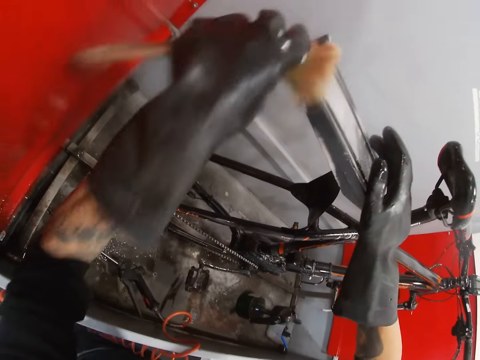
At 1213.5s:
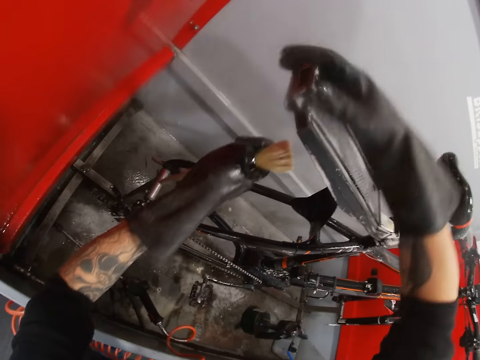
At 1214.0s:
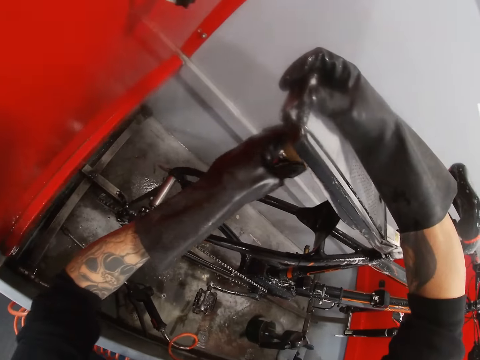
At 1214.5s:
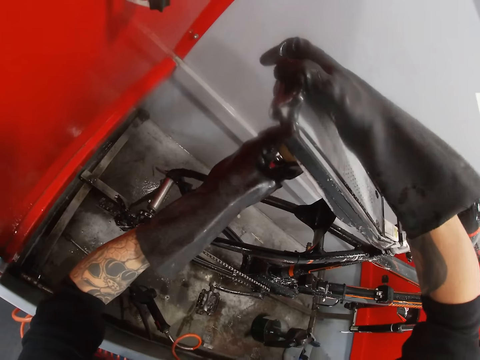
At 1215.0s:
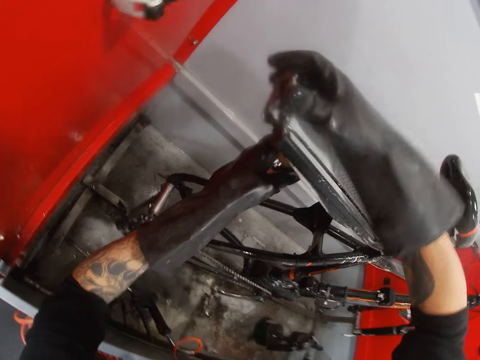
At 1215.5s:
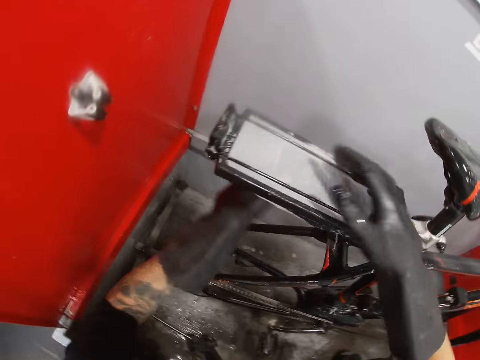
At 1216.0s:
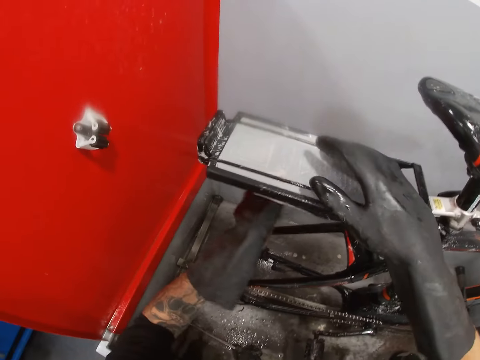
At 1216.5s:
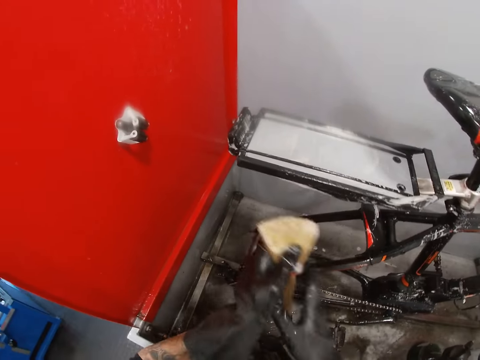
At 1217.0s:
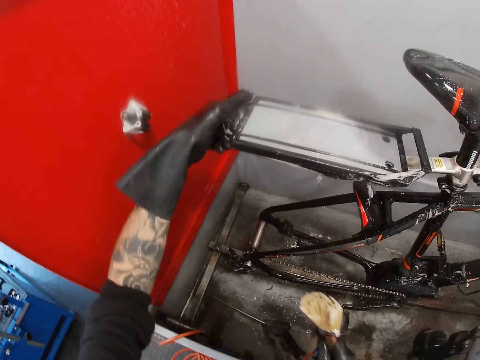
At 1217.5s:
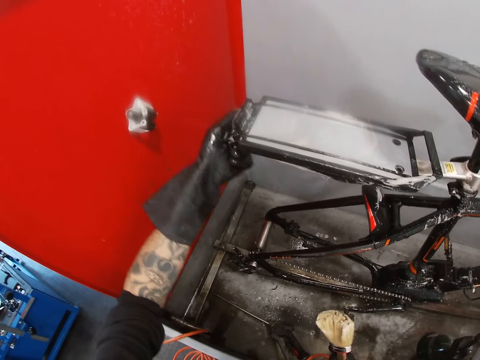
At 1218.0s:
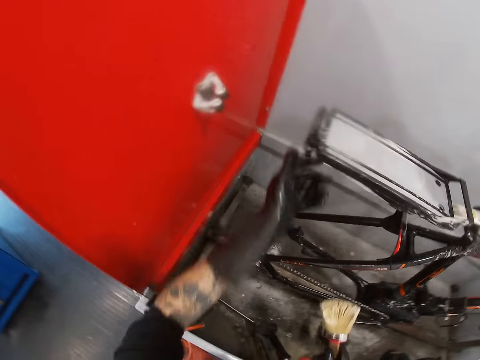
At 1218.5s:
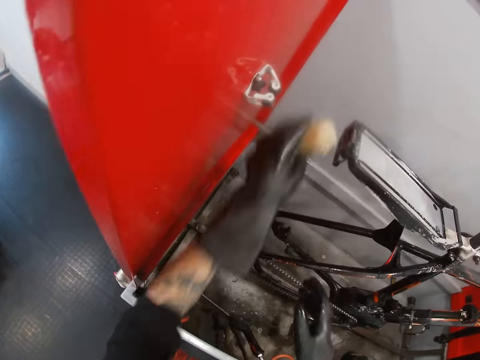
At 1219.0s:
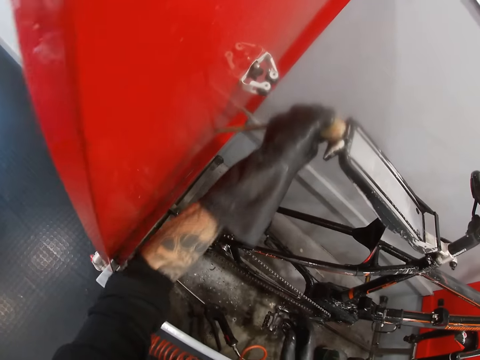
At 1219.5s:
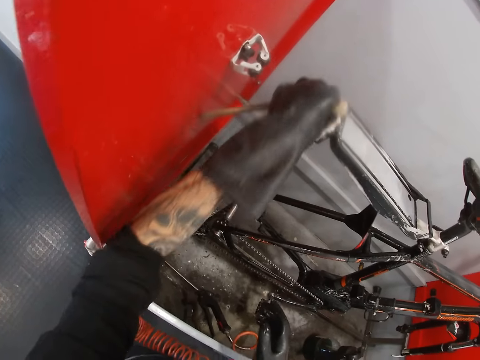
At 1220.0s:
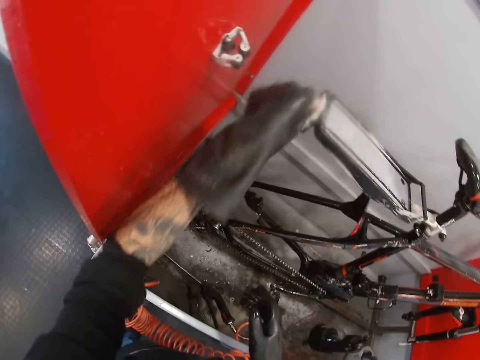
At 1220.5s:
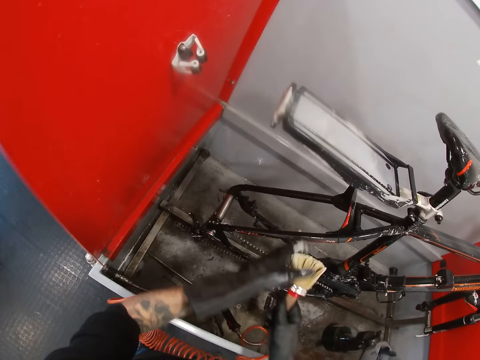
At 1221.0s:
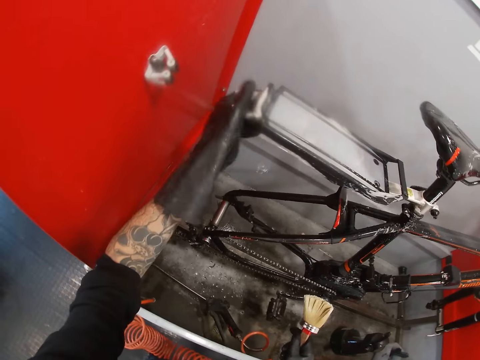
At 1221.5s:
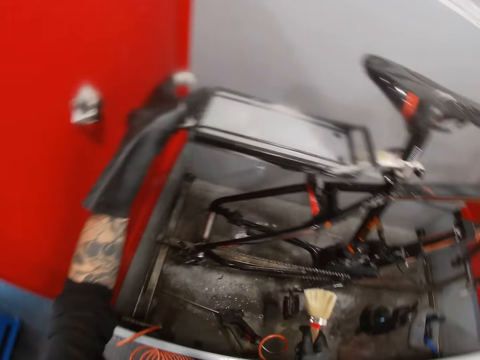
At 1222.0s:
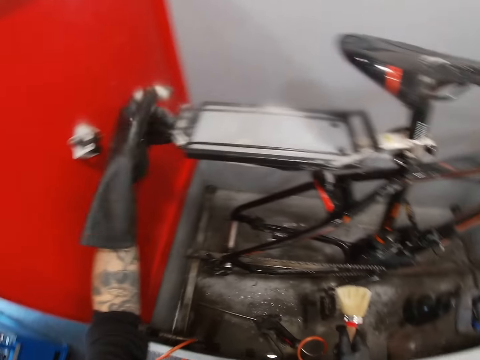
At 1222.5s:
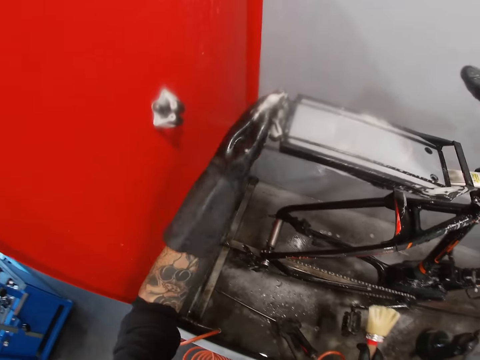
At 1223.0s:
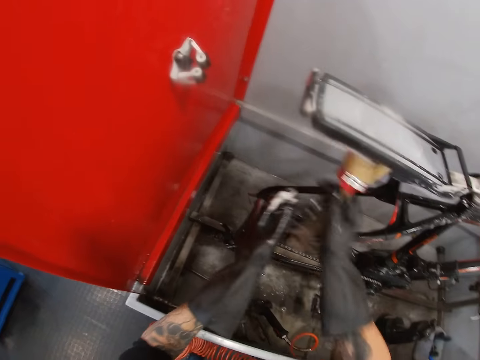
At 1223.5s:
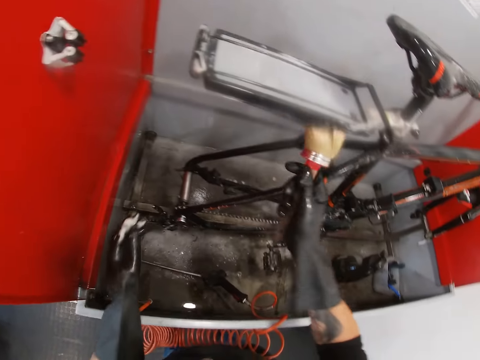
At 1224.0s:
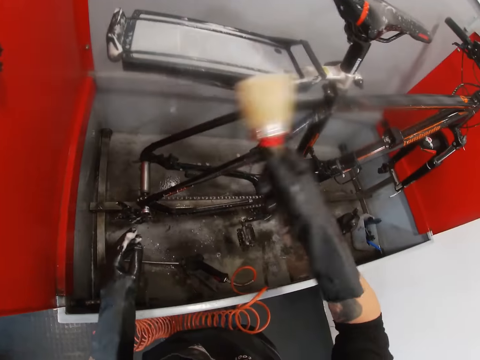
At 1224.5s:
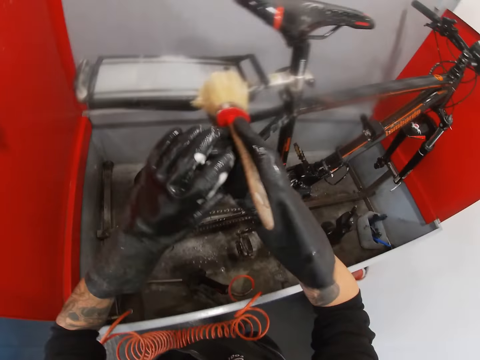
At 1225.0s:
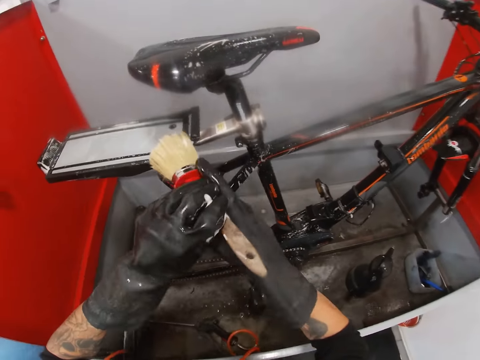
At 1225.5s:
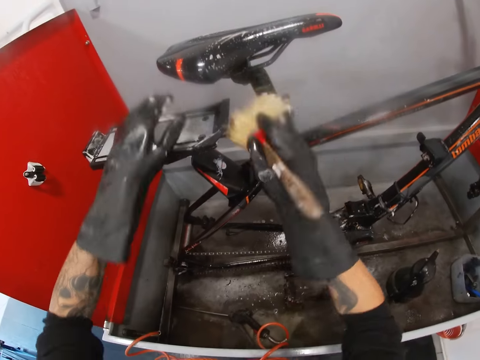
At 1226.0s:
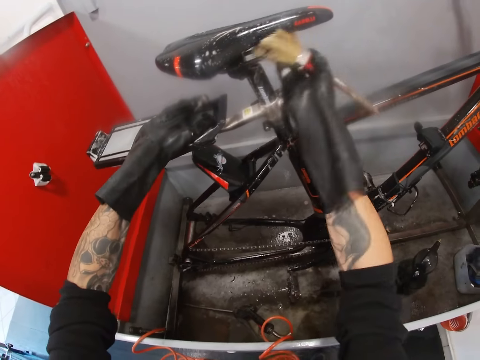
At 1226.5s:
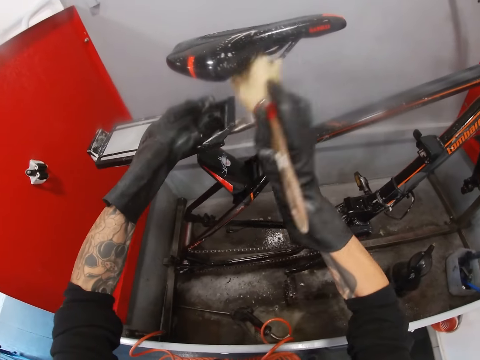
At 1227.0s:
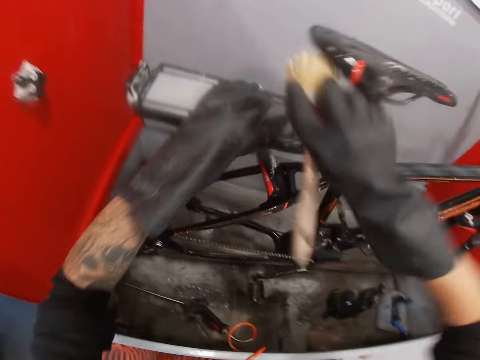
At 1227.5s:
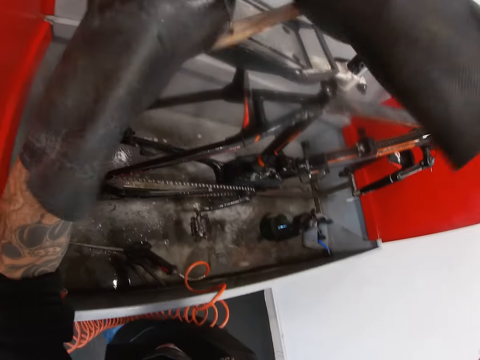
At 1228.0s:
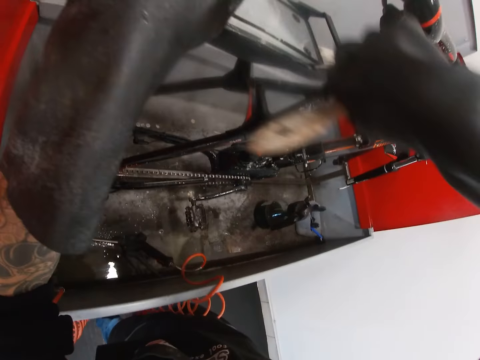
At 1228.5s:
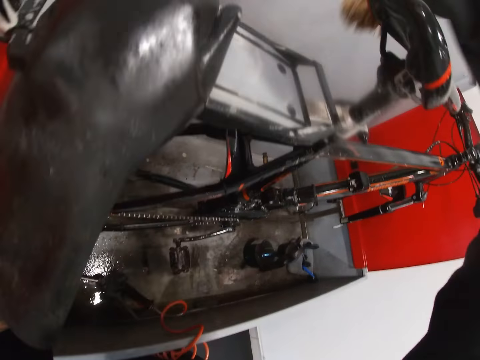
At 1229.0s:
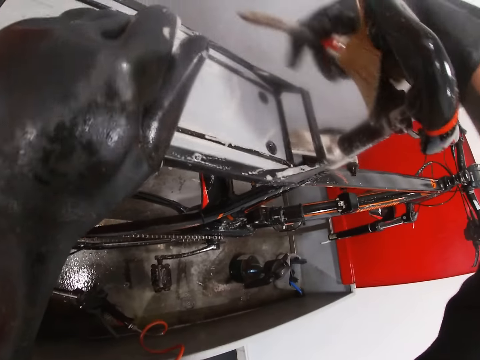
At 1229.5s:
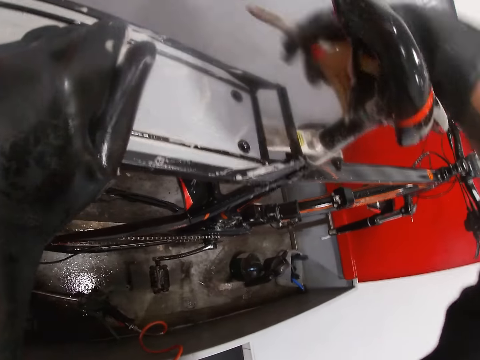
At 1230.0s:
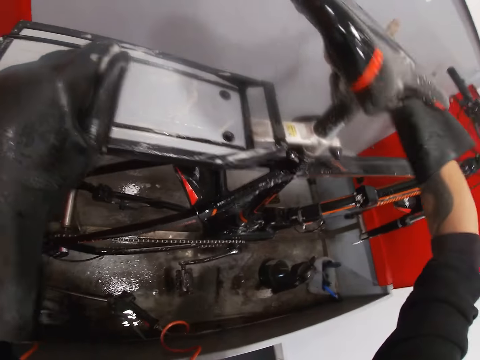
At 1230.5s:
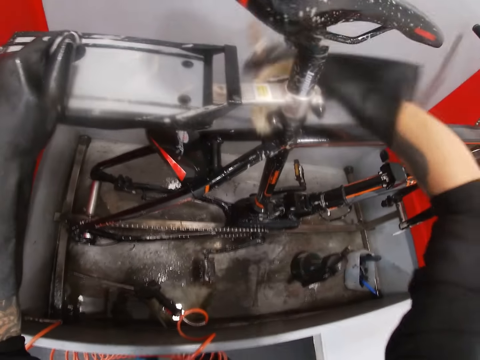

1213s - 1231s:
The camera wearer adjusts a bicycle carrier. He passes the brush from his left hand to his right hand. He adjusts the rear rack of the bicycle with his left hand. He passes the brush from his right hand to his left hand. He washes the bicycle in the wash basin with the brush in his left hand. He turns to the side. He passes the brush from his left hand to his right hand. He adjusts the rear rack of the bicycle with his left hand. He turns to the side. He washes the bicycle in the wash basin with the brush in his right hand. He holds the bicycle in the wash basin with his left hand. He puts a hand on the carrier. He brushes the bicycle with the brush. He turns to the side. He brushes the bicycle with the brush.

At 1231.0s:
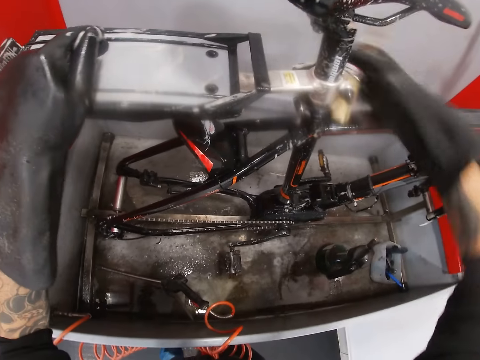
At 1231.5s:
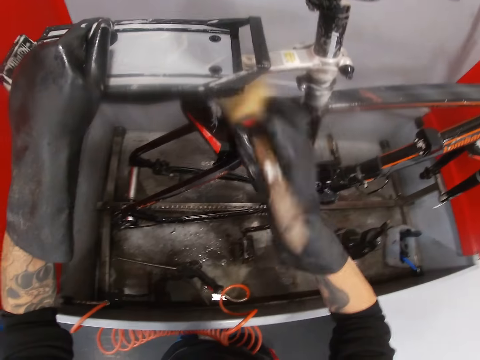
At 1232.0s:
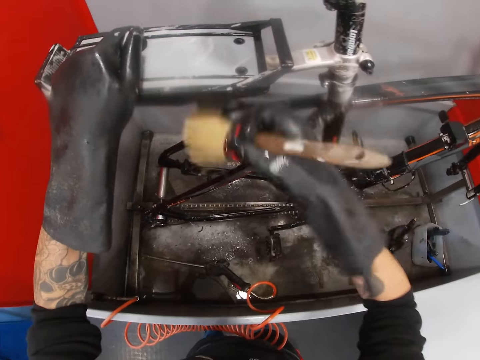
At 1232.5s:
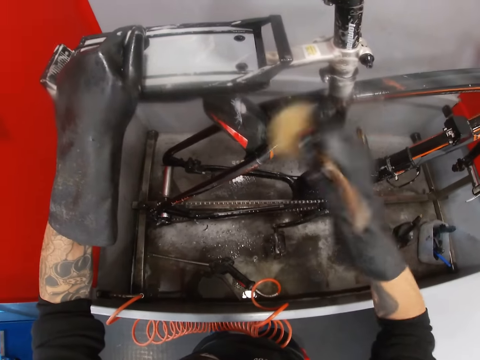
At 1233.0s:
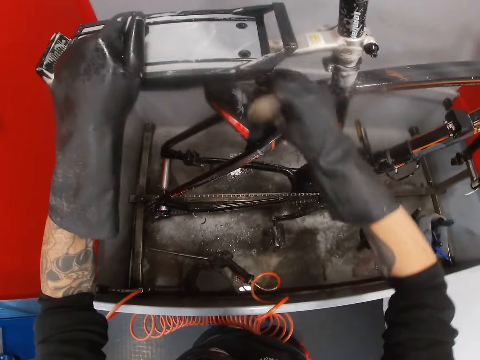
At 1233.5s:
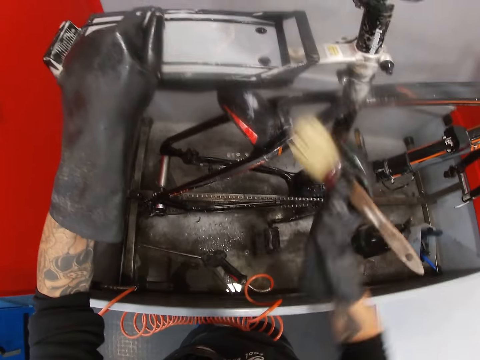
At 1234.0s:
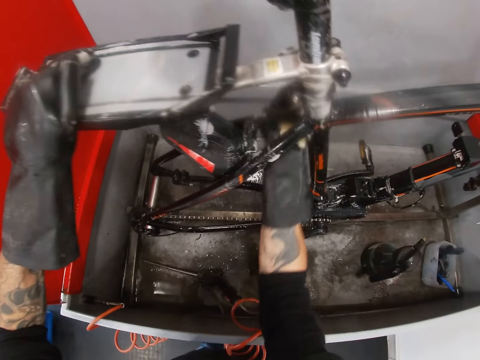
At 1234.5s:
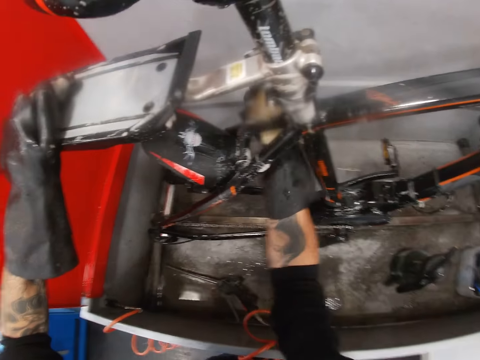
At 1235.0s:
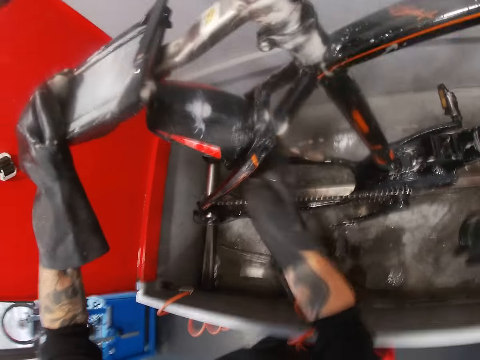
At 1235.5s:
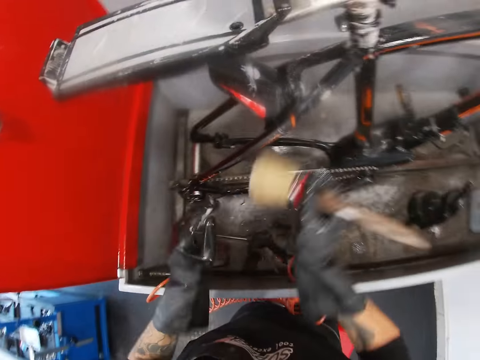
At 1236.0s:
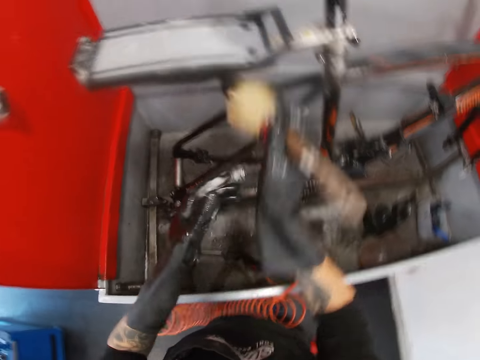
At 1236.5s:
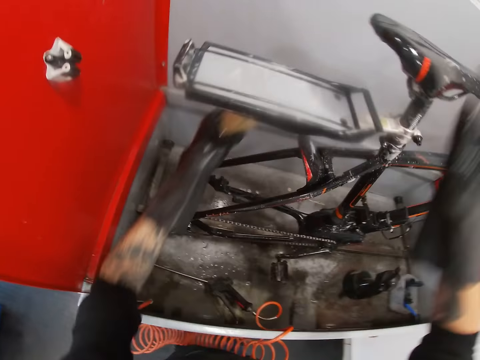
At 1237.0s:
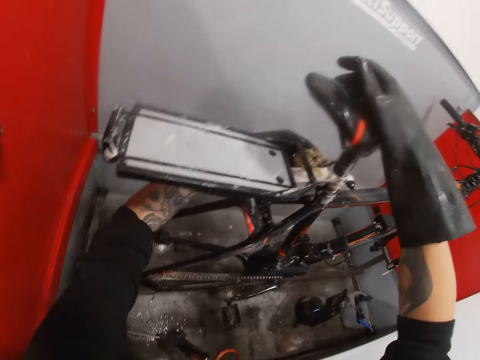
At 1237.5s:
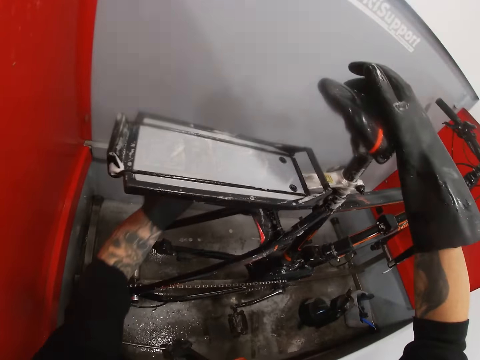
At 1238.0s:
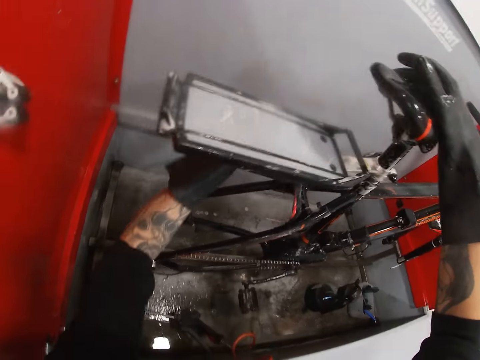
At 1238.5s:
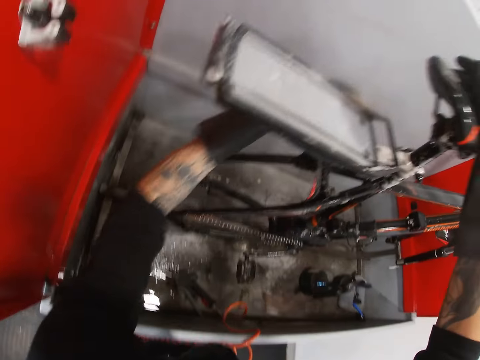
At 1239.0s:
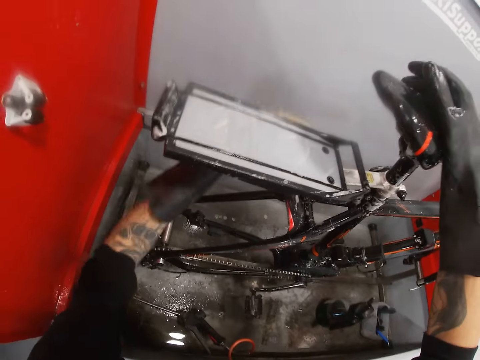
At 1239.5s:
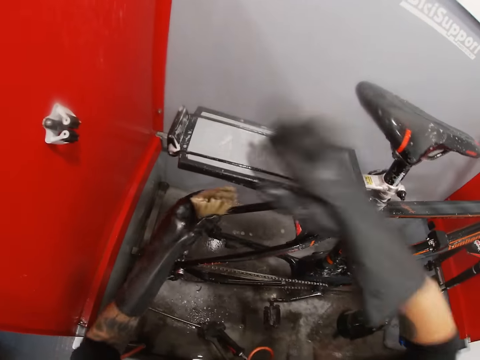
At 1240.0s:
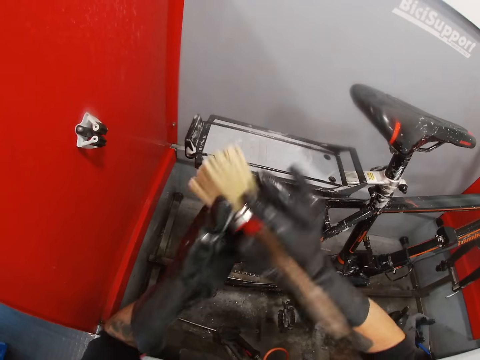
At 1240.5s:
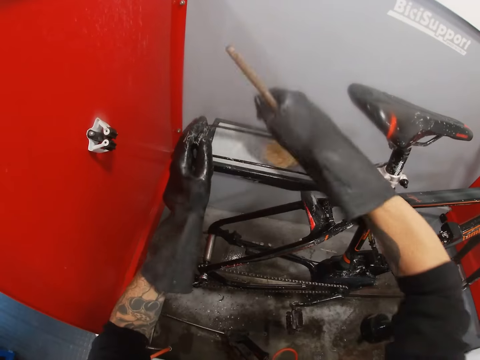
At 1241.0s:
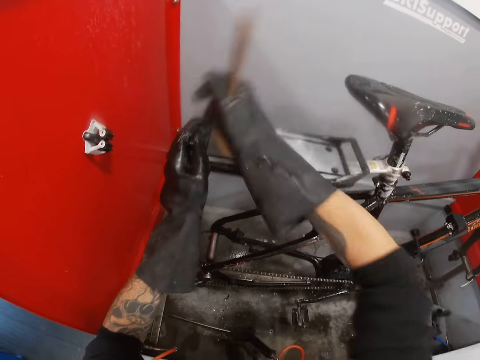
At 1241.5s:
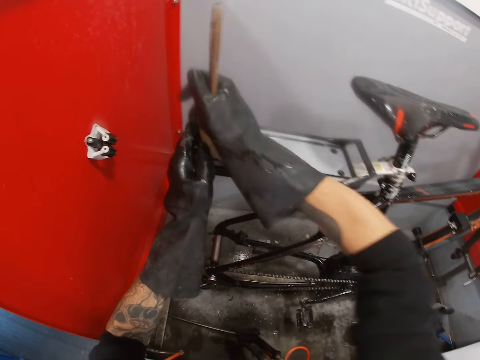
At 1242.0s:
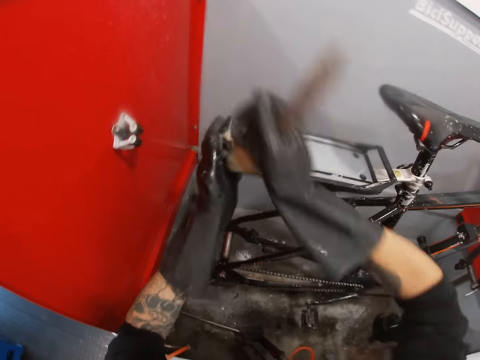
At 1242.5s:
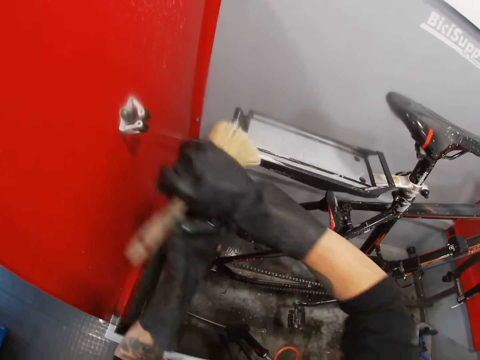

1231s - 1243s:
The camera wearer turns to the side. He brushes a bicycle with a brush. He passes the brush from his right hand to his left hand. He holds the bicycle in the wash basin with his right hand. He holds a saddle. He washes the bicycle in the wash basin with the brush in his left hand. He passes the brush from his left hand to his right hand. He washes the bicycle in the wash basin with the brush in his right hand and holds the bicycle in the wash basin with his left hand. He holds a carrier. He passes the brush from his right hand to his left hand.
